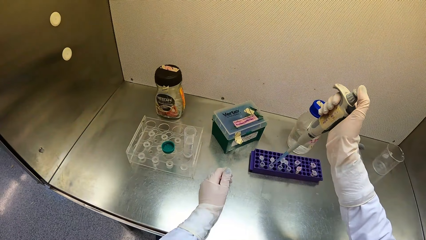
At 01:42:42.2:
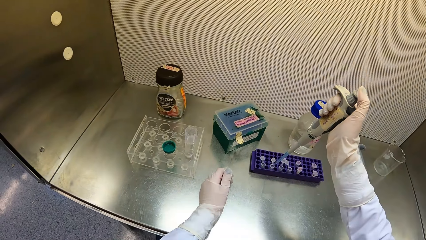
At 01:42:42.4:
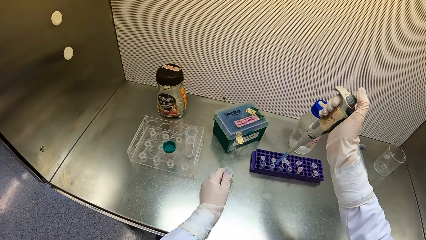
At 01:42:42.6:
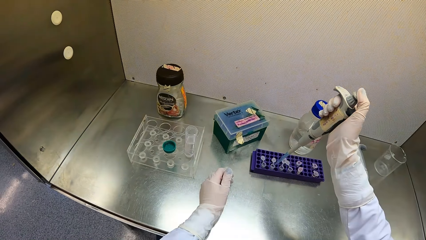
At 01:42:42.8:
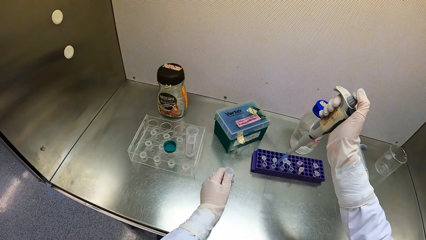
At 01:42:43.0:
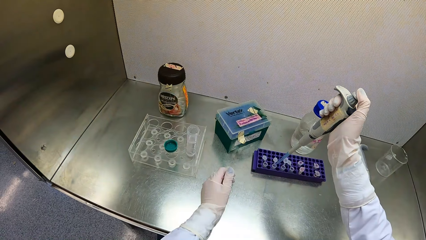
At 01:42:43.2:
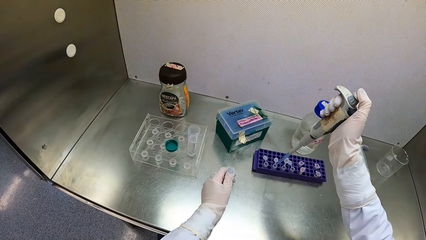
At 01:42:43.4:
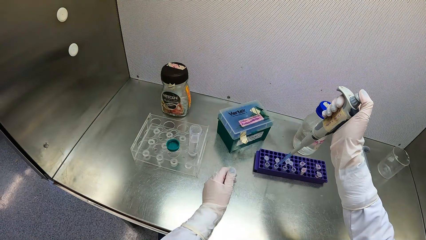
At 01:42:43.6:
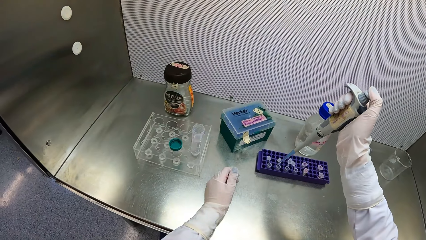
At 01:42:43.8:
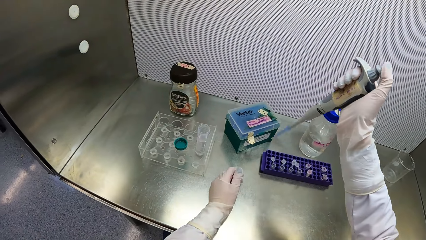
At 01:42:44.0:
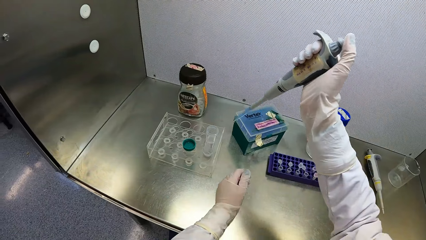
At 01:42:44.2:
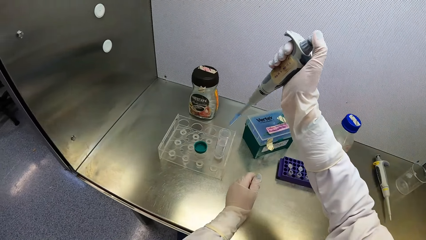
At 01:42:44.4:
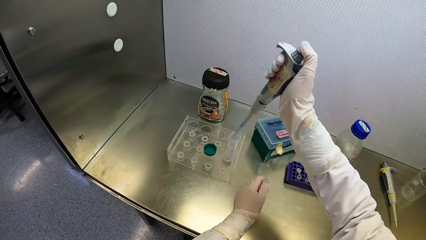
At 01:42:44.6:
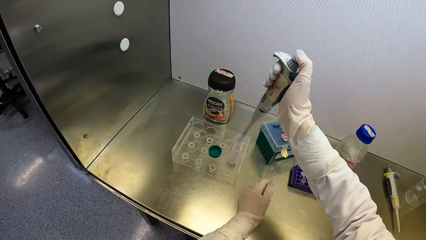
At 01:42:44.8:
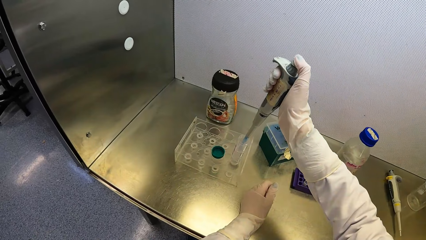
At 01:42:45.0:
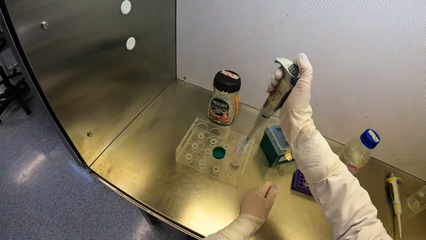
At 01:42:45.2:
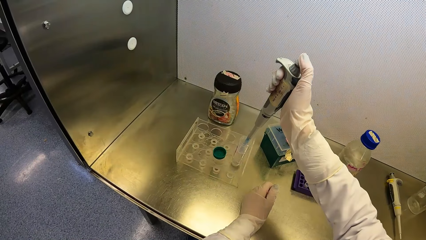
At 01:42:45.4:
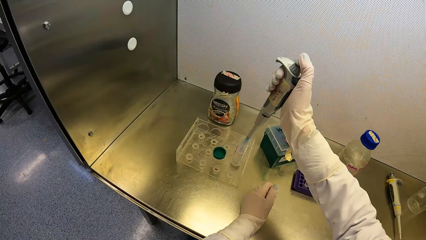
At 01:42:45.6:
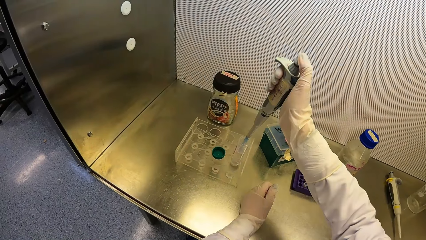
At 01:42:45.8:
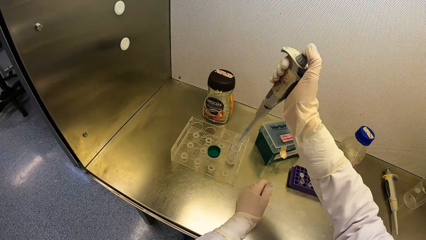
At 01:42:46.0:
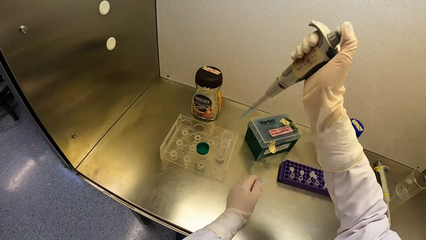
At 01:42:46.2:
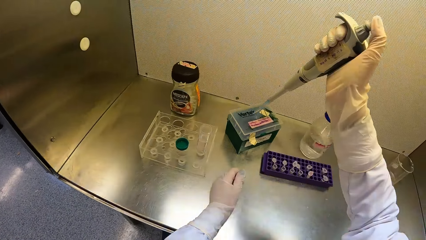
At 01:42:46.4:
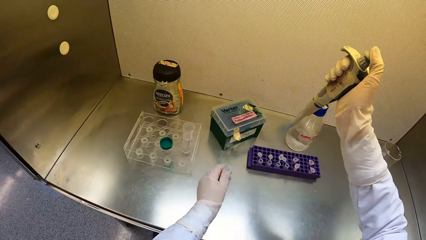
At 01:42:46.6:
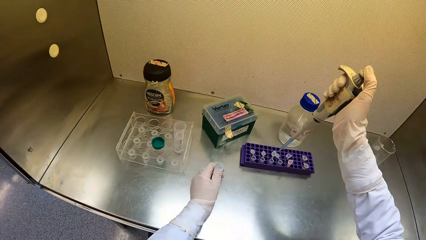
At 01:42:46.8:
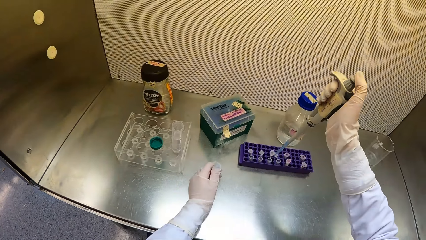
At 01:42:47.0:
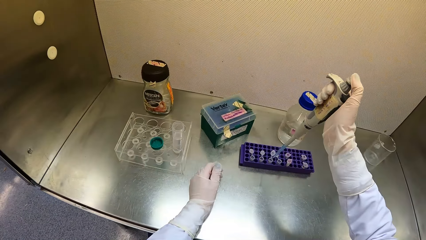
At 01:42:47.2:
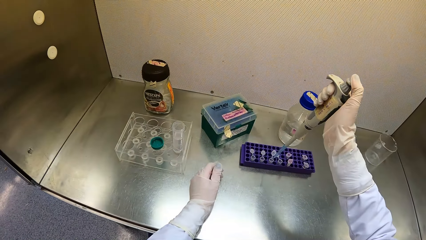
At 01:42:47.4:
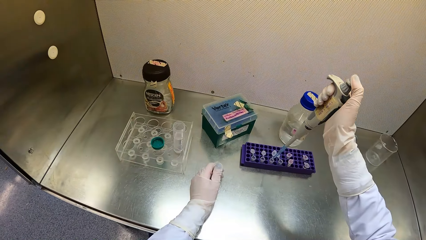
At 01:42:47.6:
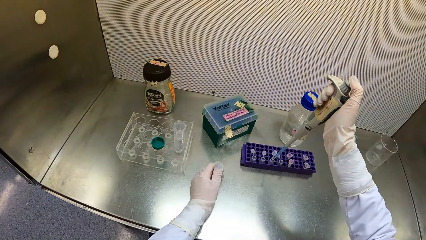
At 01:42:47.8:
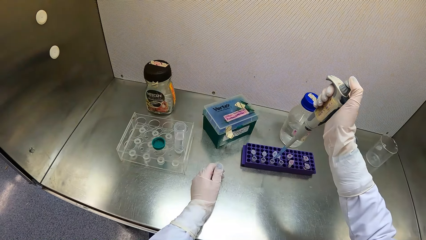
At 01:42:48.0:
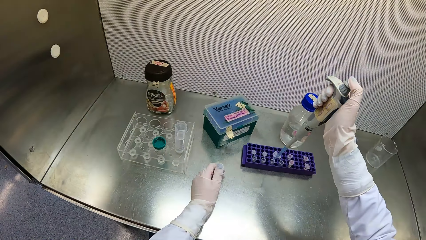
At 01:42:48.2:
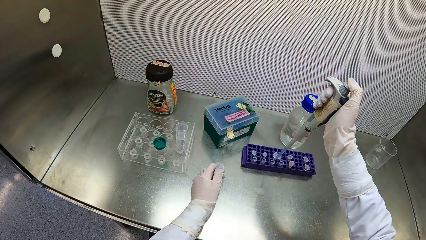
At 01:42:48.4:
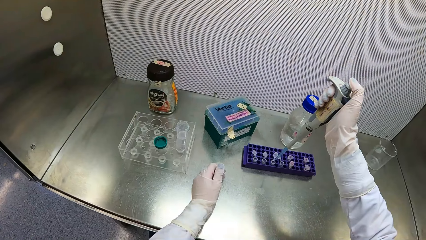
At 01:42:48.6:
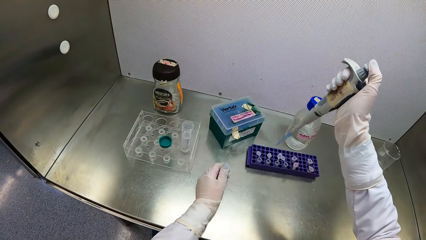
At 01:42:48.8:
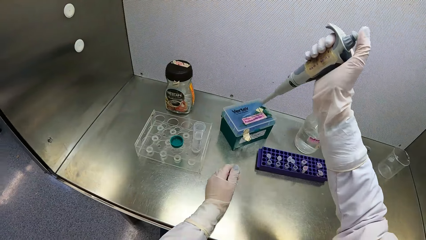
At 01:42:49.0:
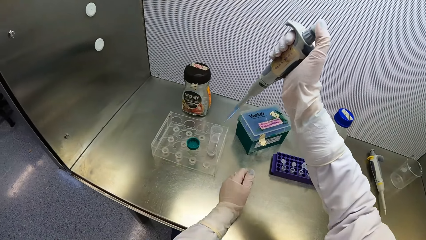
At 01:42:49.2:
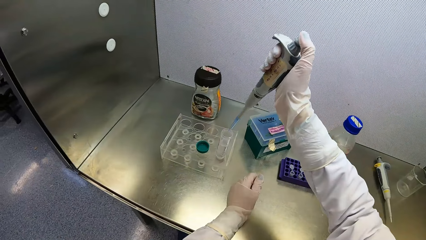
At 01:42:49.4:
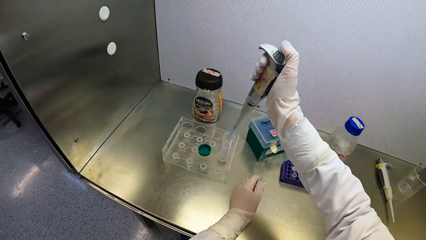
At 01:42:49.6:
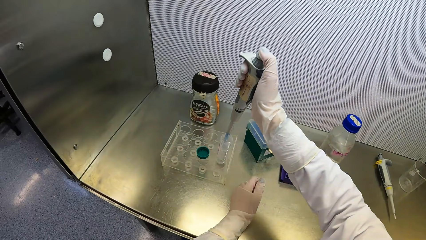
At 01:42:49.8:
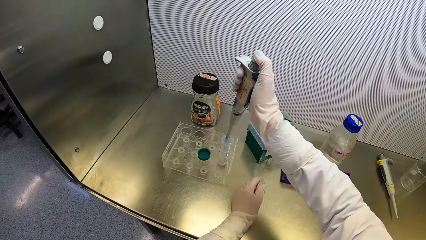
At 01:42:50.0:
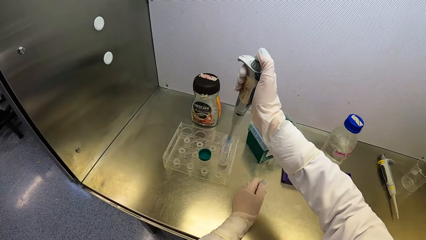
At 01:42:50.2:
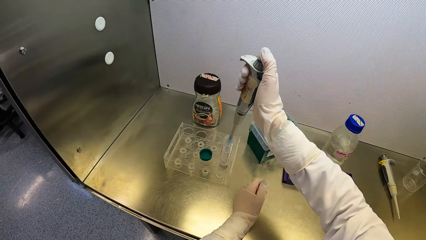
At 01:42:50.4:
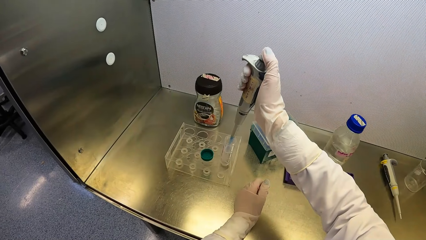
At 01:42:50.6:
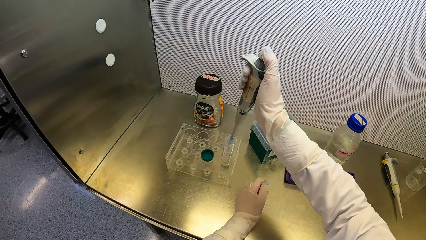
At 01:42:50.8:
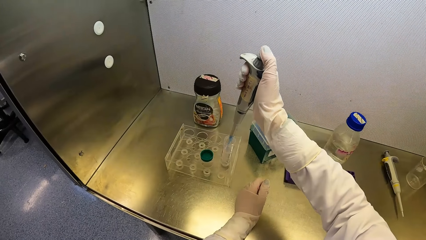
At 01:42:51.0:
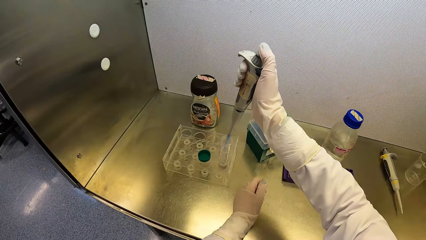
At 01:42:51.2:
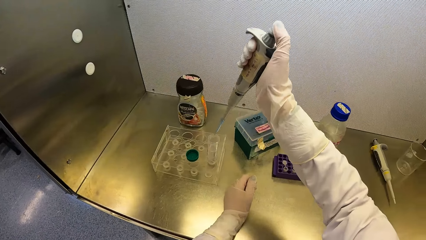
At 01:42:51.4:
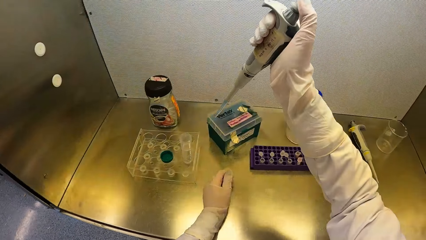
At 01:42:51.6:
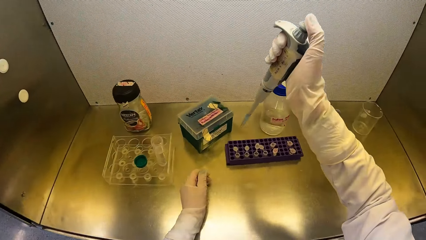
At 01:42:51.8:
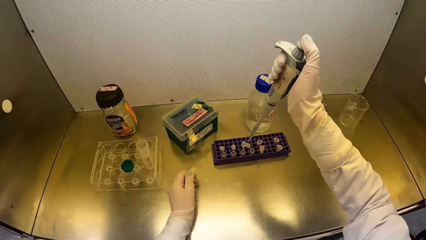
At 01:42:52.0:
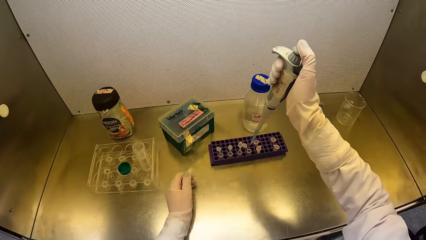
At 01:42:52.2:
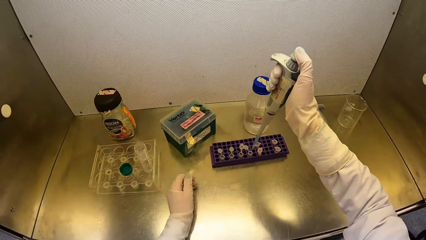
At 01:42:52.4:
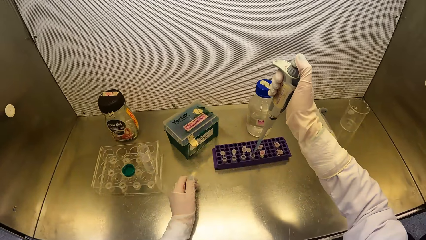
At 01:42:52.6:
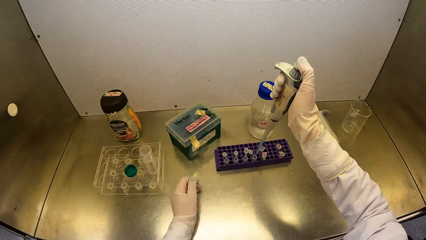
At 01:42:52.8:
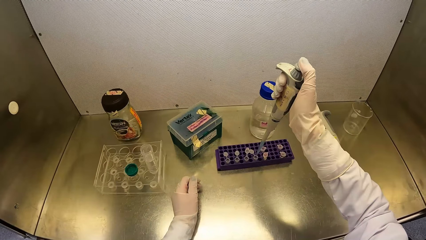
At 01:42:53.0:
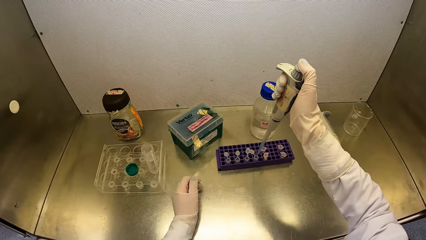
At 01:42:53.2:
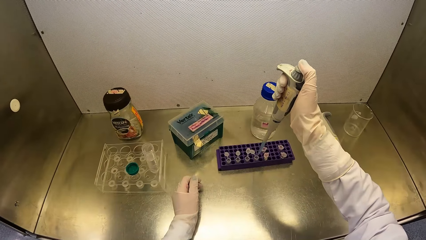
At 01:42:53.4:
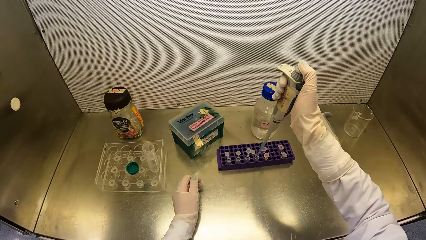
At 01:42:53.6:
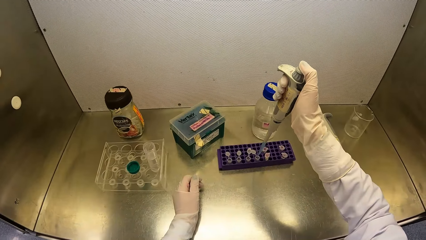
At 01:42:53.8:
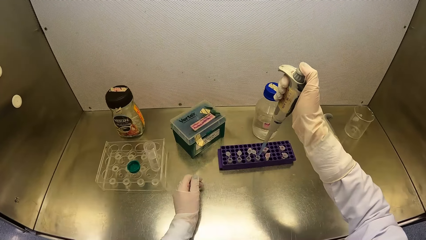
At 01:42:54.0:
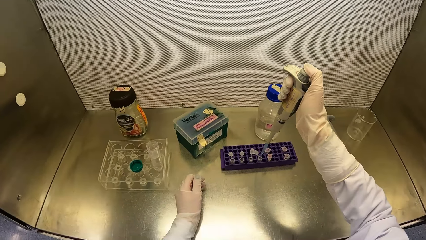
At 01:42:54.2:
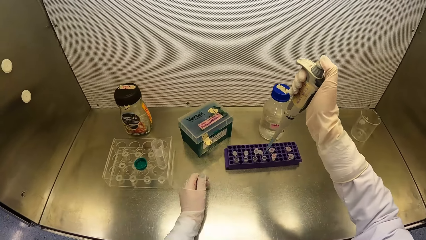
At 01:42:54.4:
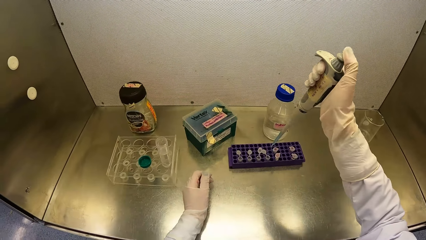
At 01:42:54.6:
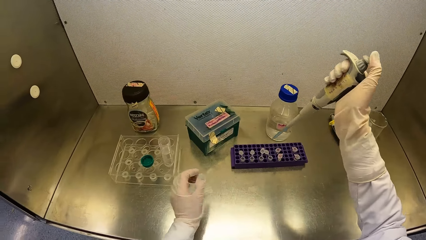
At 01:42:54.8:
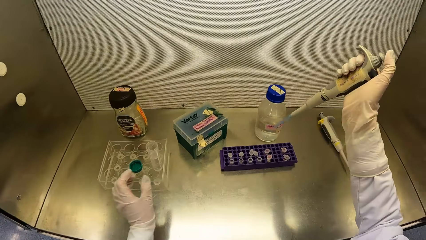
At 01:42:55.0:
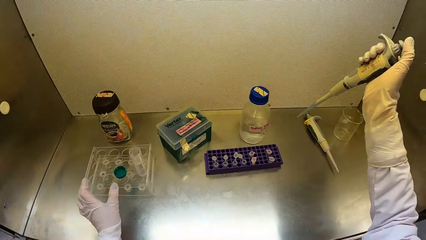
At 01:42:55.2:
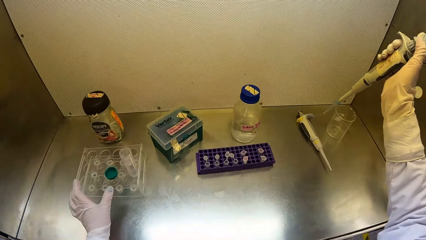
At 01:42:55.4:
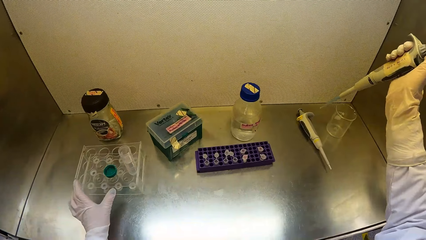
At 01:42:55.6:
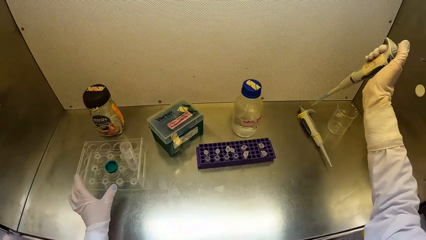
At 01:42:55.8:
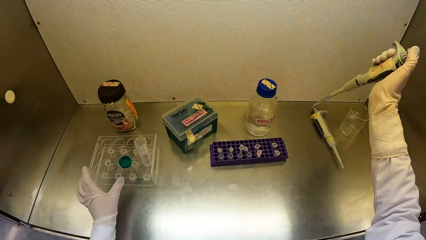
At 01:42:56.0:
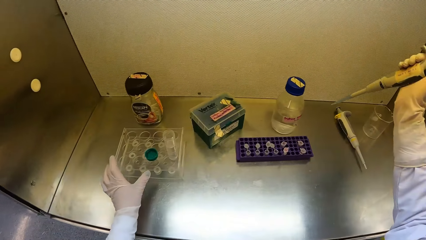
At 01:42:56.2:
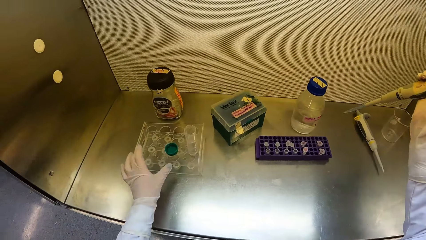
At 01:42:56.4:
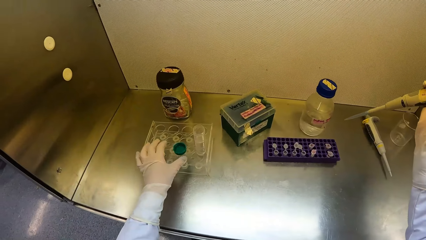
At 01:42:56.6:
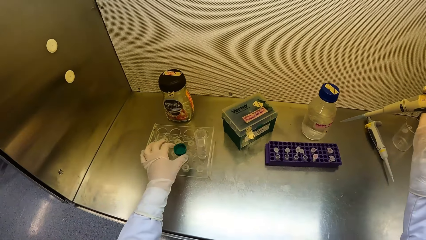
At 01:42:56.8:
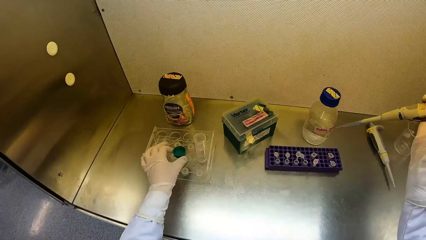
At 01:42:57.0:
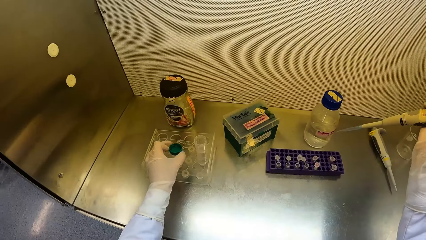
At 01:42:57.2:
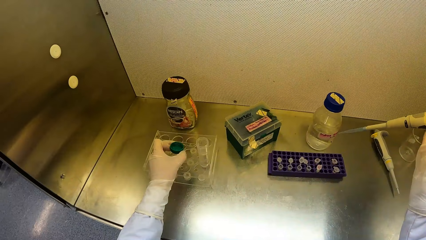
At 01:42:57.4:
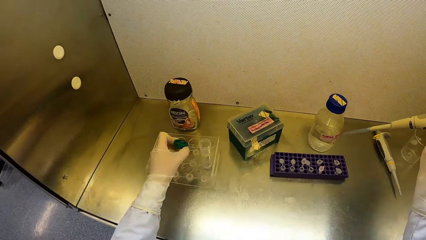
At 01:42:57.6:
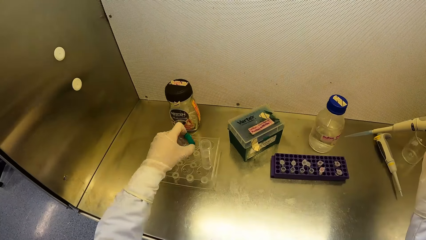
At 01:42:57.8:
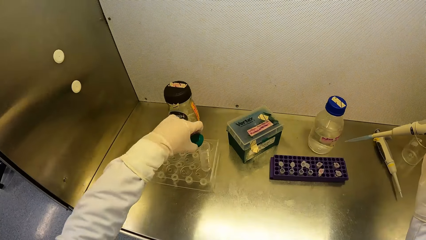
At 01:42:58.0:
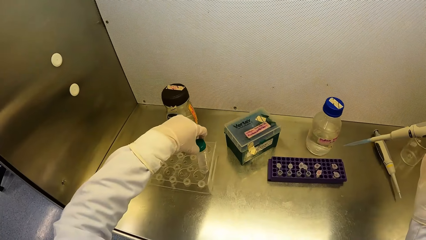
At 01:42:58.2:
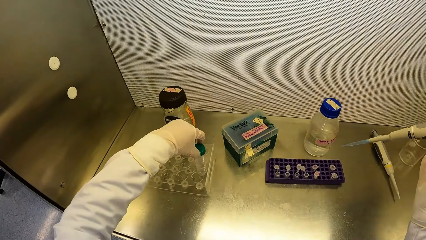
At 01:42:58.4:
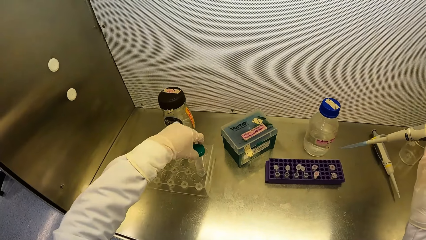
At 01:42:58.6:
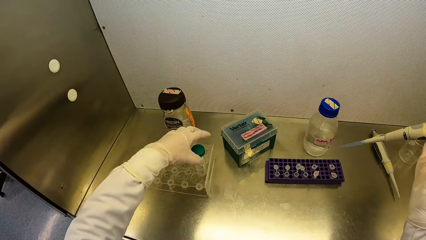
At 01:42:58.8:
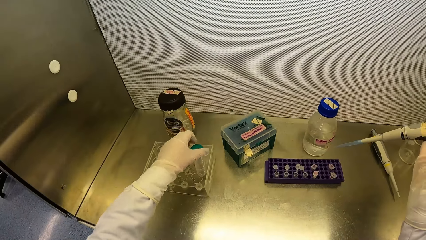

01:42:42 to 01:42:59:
The camera wearer pumps the drug syrup into the microtube with the micropipette in his right hand. He draws some drug syrup from the jumbo test tube with the micropipette in his right hand. He pumps the drug syrup into the microtube with the micropipette in his right hand. He draws some drug syrup from the jumbo test tube with the micropipette in his right hand. He pumps the drug syrup into the microtube with the micropipette in his right hand. He shakes the micropipette with his right hand. He holds the micropipette with his right hand. He picks up the cover of the jumbo test tube from the test tube rack with his left hand. He closes the jumbo test tube with the cover of the jumbo test tube in his left hand.
